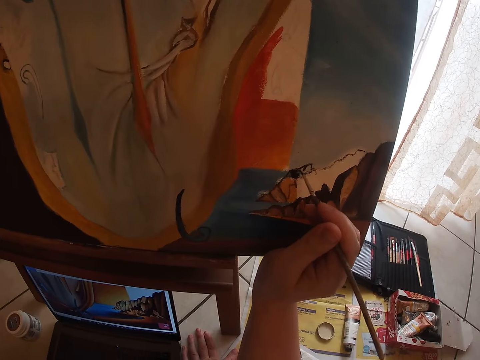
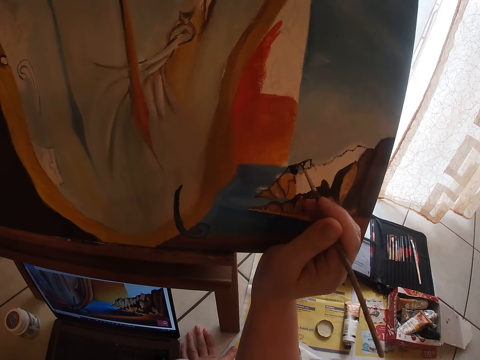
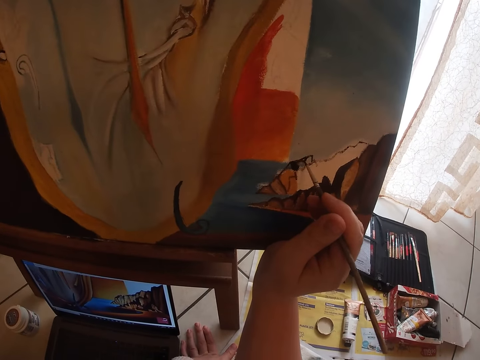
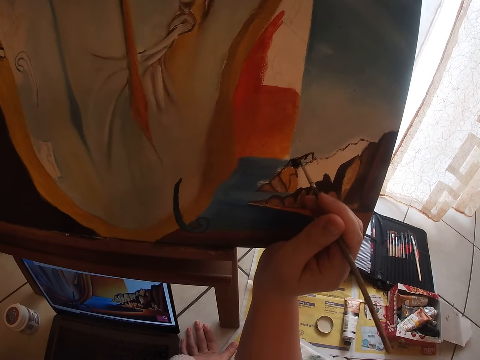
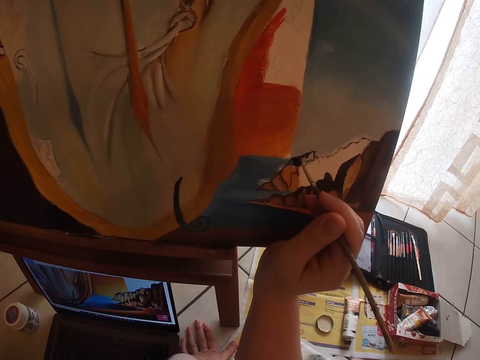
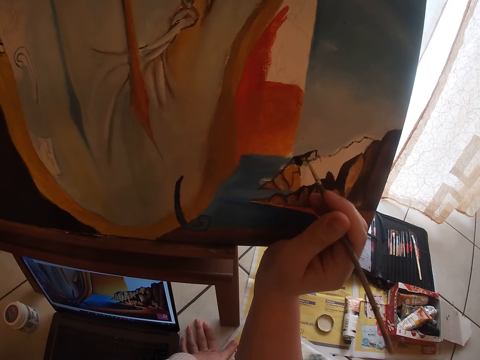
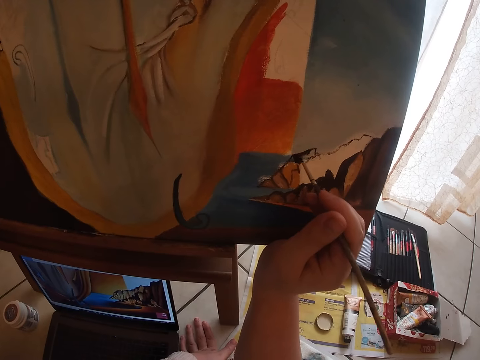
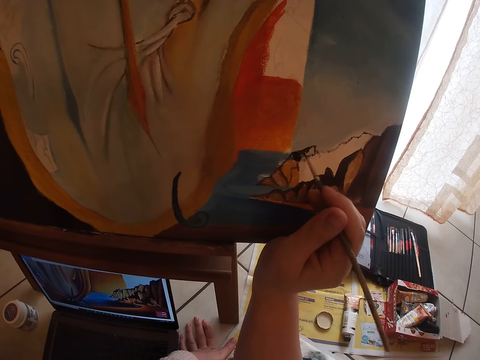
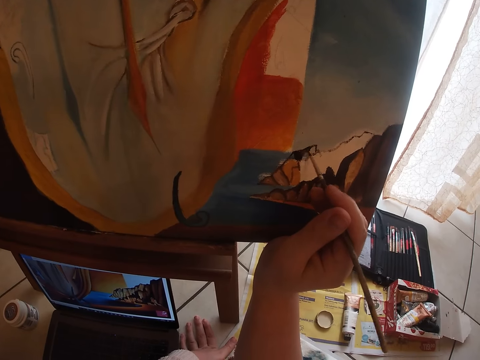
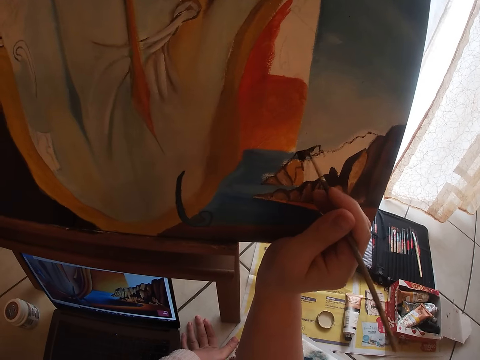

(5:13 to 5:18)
The camera wearer continues to paint on the canvas.

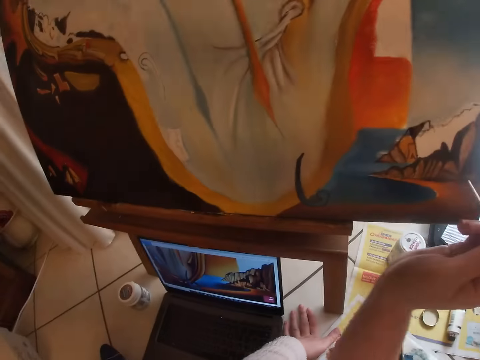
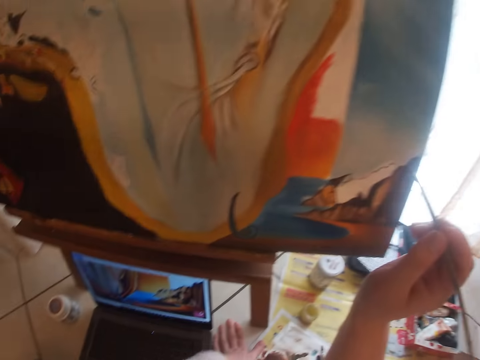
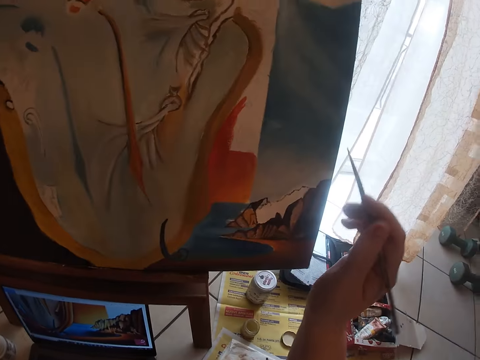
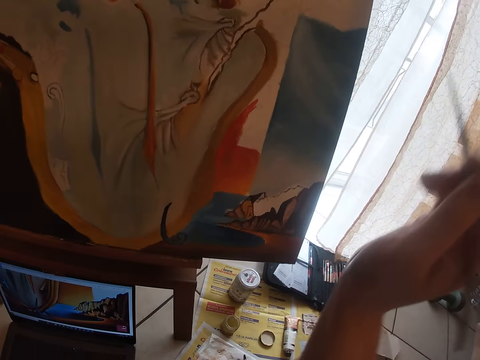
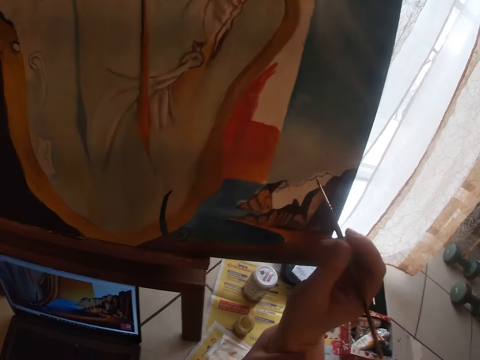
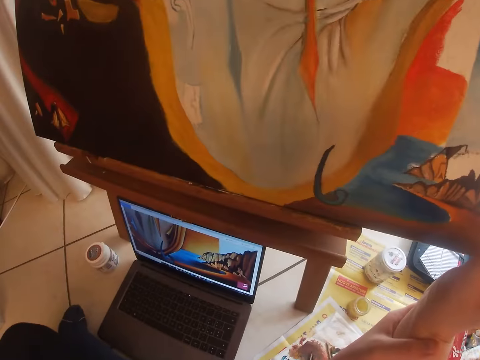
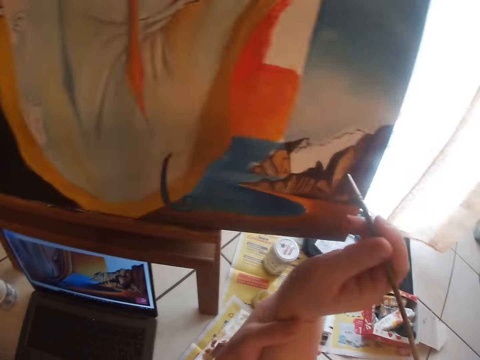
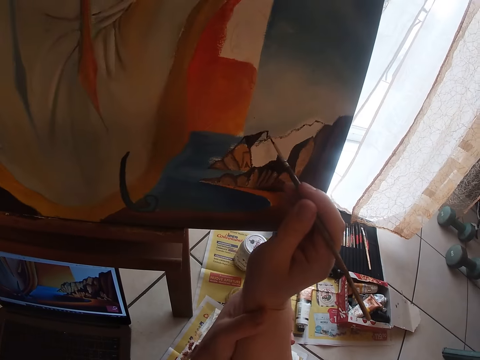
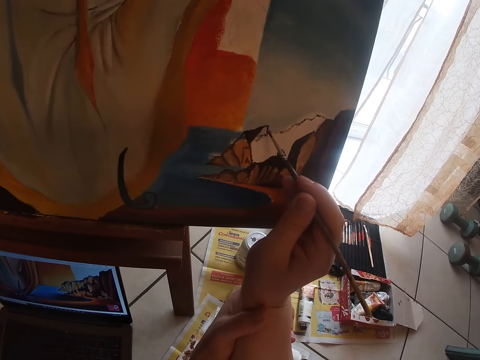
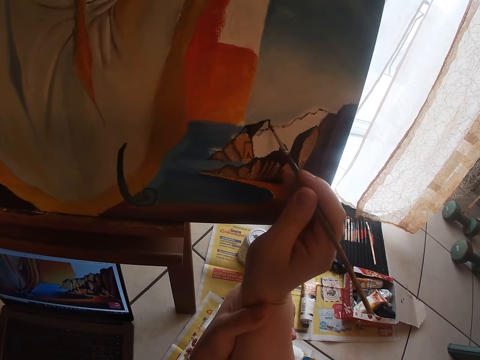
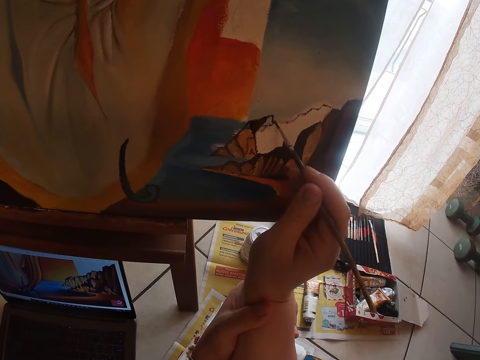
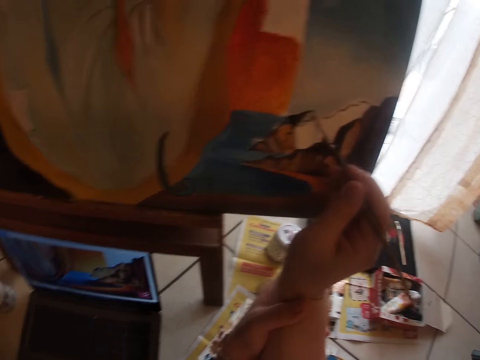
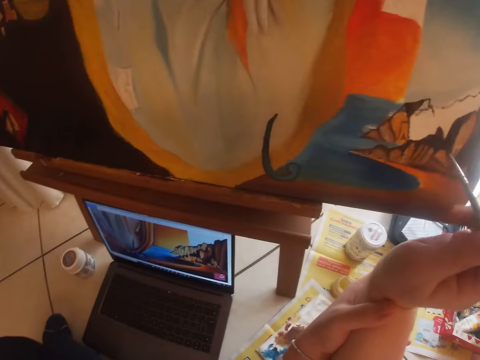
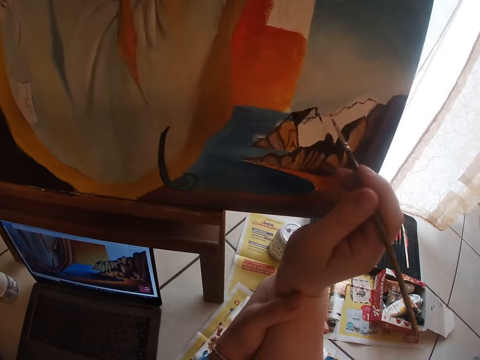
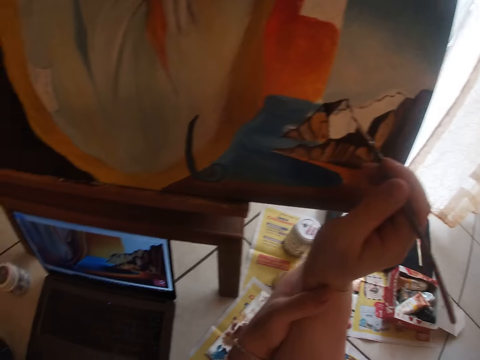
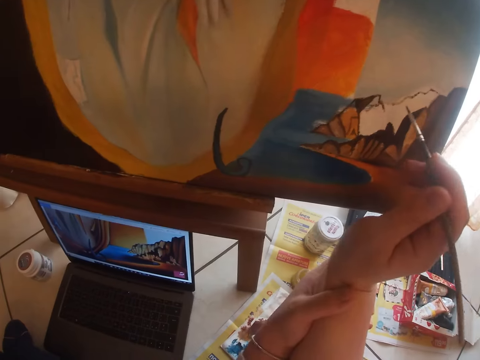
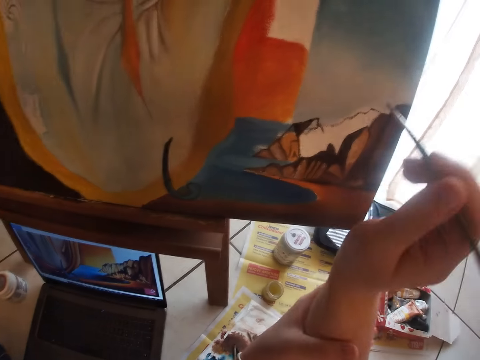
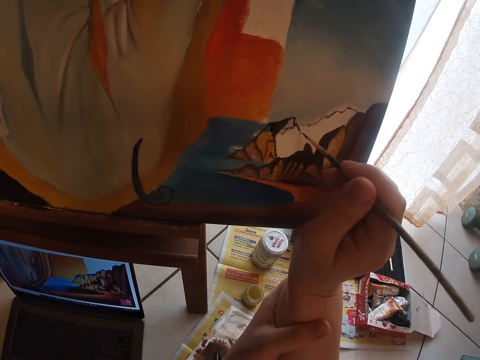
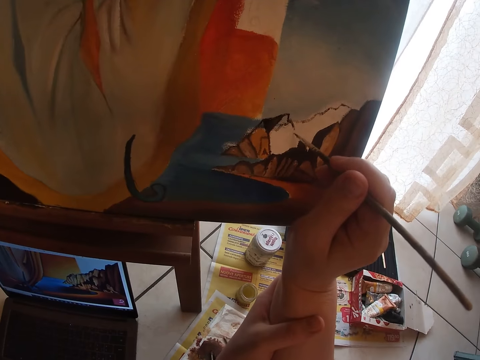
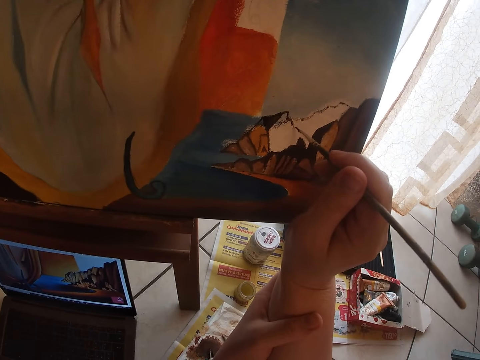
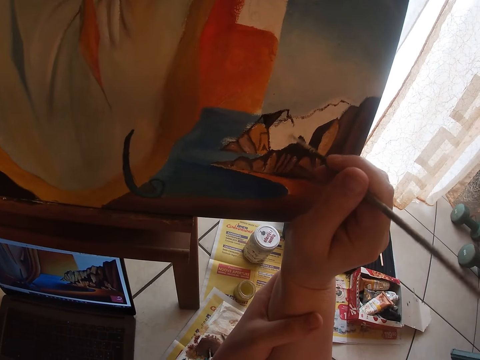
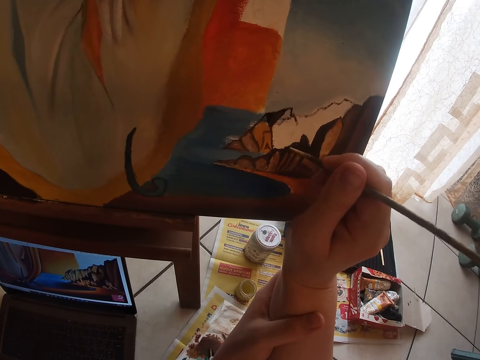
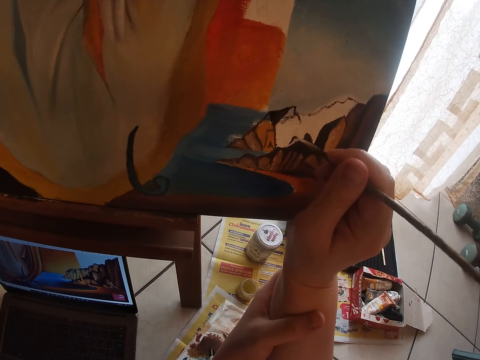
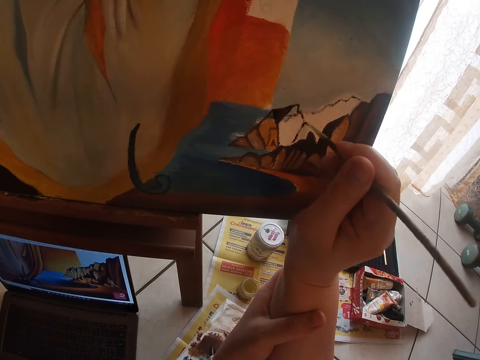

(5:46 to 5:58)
The camera wearer holds his wrist with his left hand. He continues to paint on the canvas.

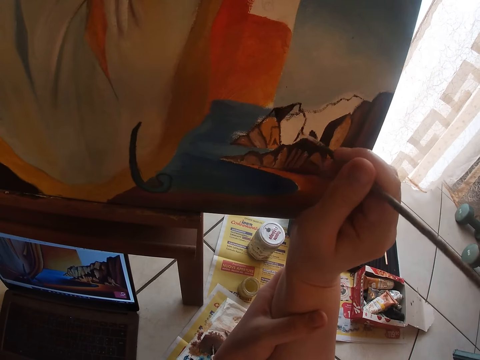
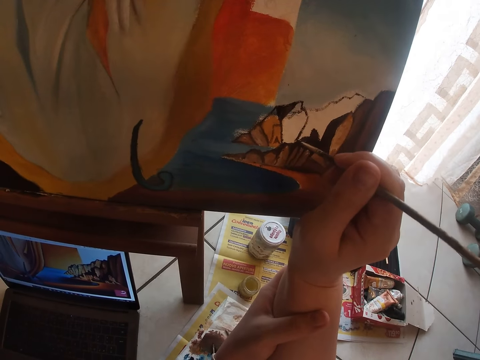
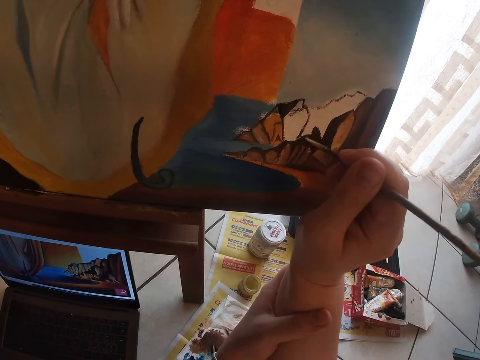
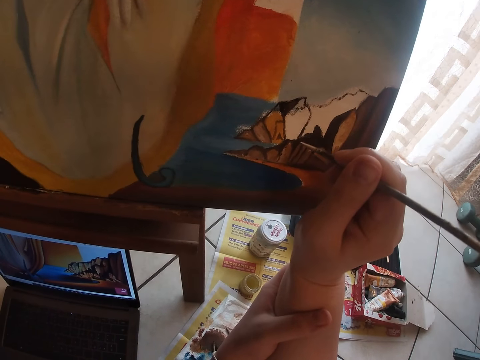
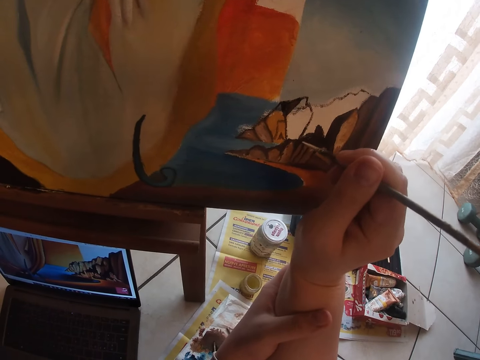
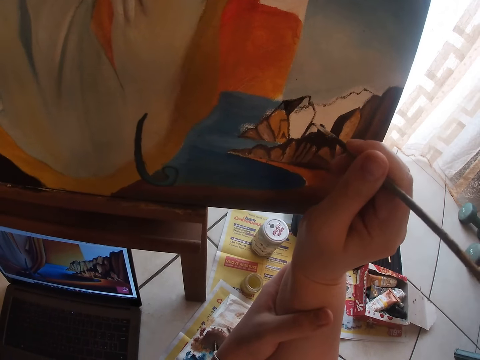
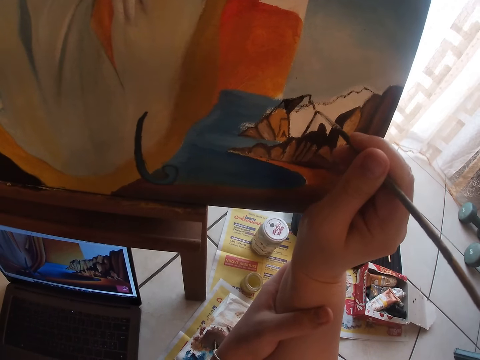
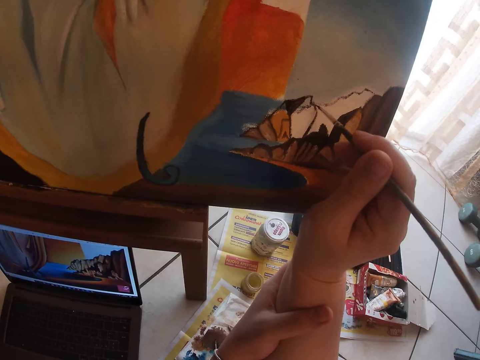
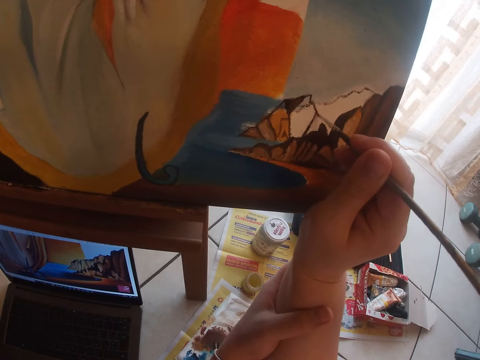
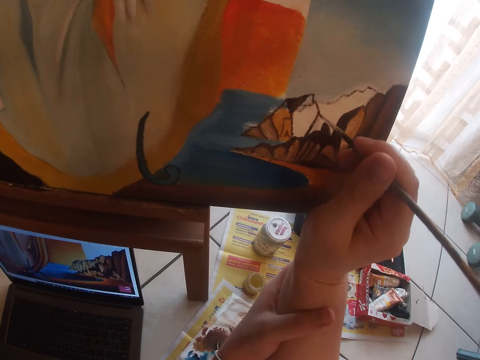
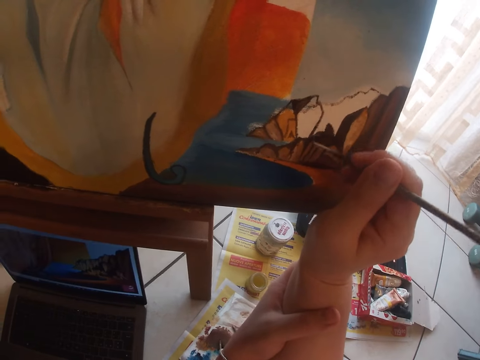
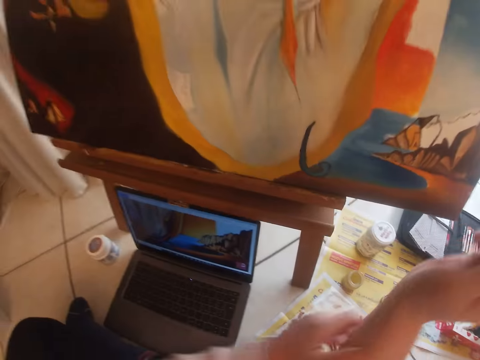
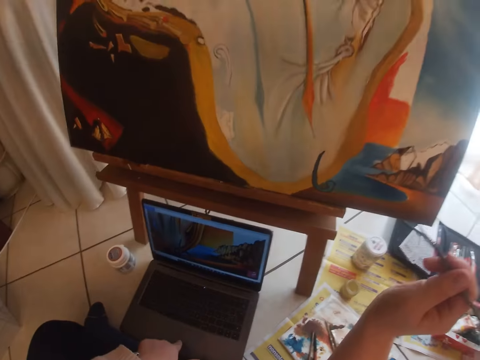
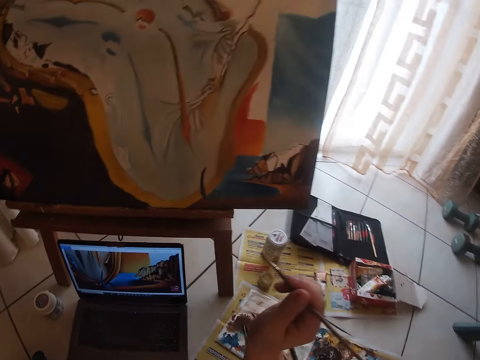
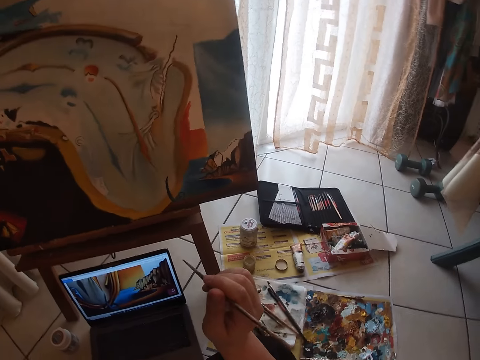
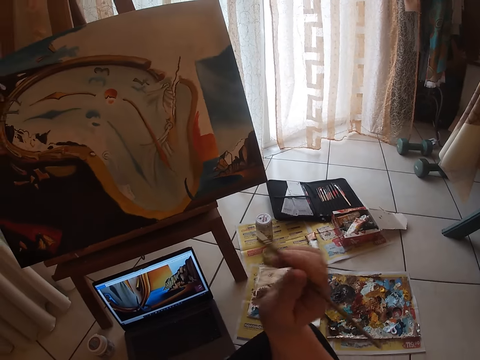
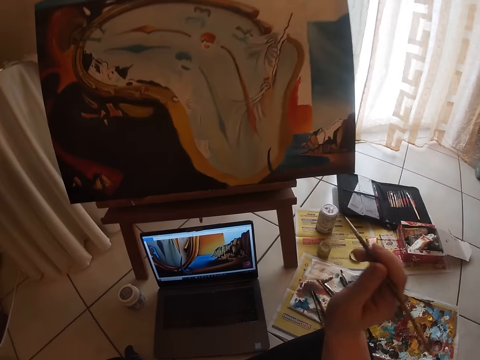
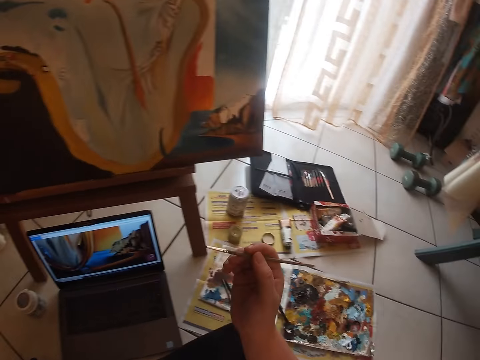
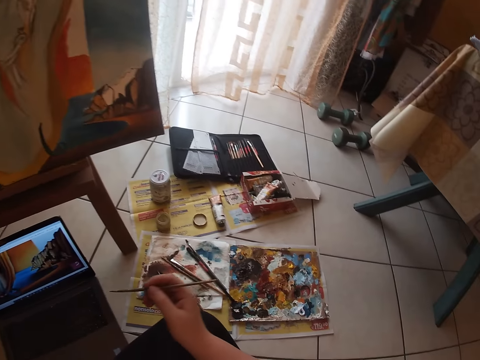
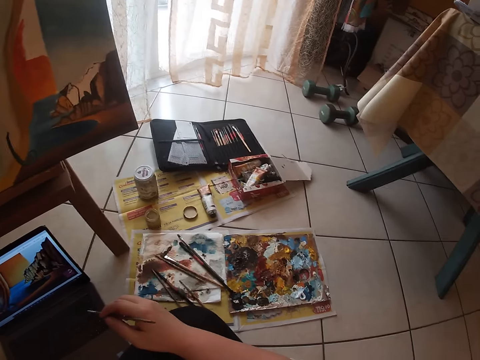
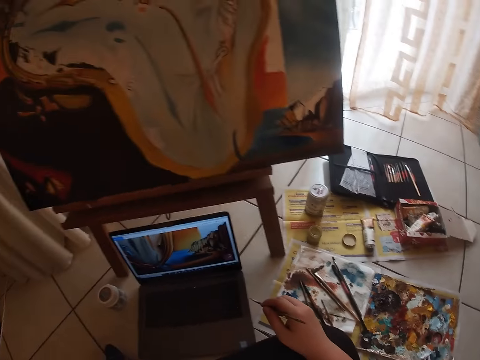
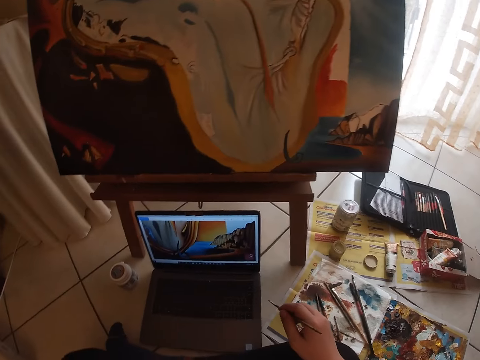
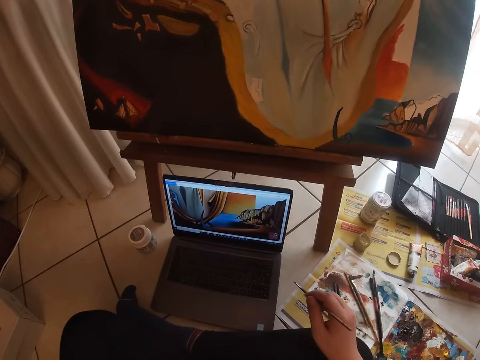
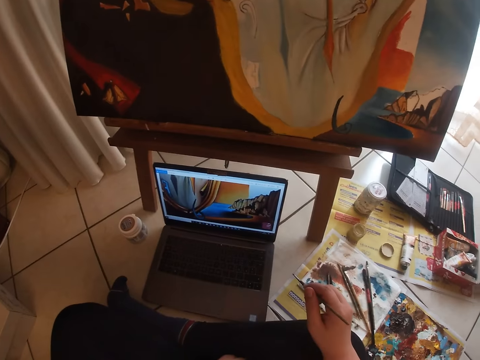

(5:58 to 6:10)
The camera wearer taps the laptop. They stare at the canvas paper.
